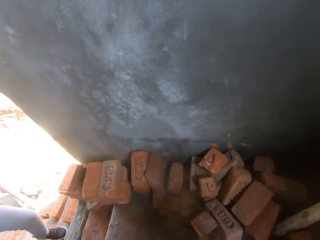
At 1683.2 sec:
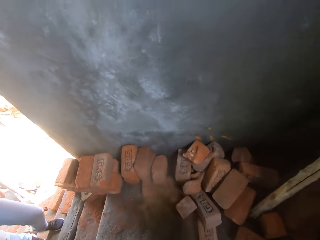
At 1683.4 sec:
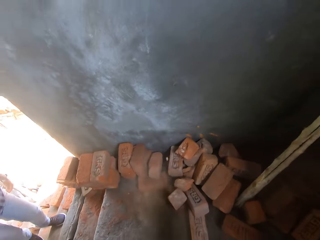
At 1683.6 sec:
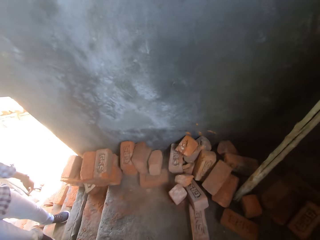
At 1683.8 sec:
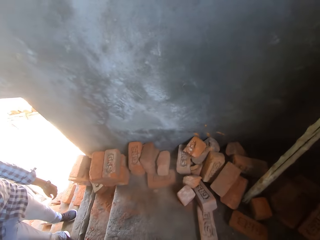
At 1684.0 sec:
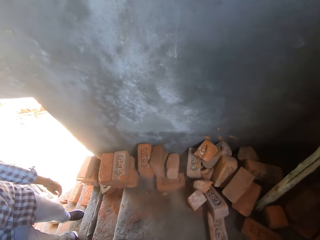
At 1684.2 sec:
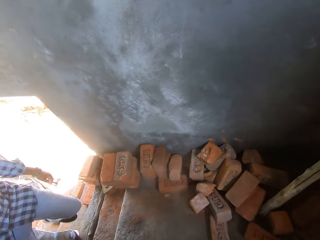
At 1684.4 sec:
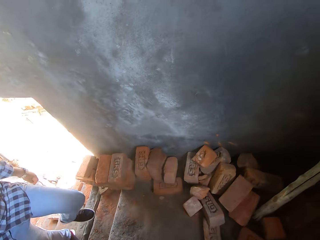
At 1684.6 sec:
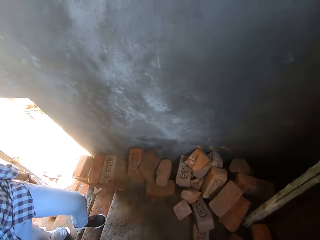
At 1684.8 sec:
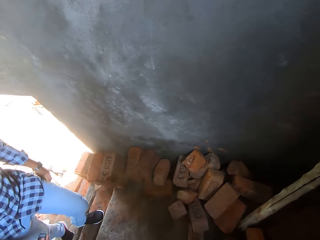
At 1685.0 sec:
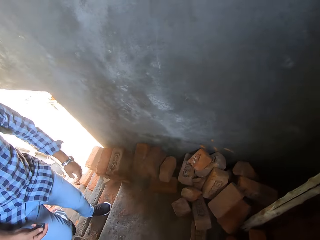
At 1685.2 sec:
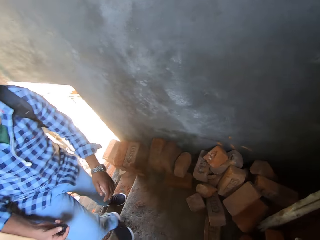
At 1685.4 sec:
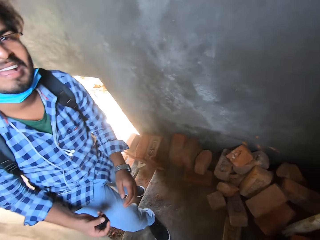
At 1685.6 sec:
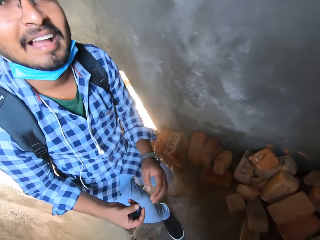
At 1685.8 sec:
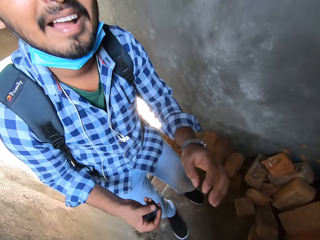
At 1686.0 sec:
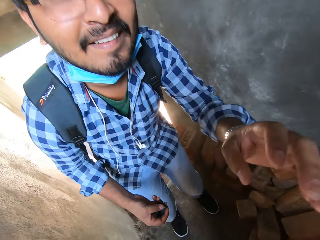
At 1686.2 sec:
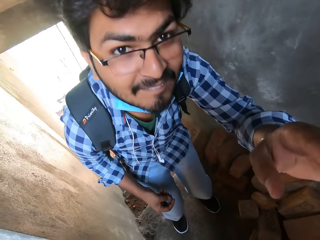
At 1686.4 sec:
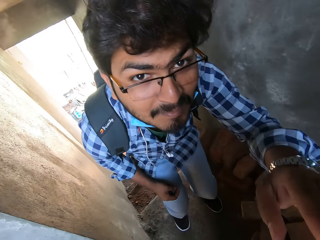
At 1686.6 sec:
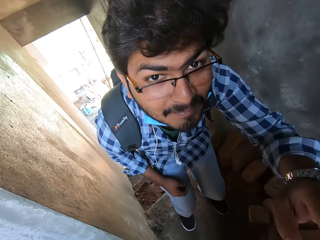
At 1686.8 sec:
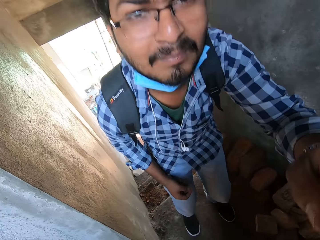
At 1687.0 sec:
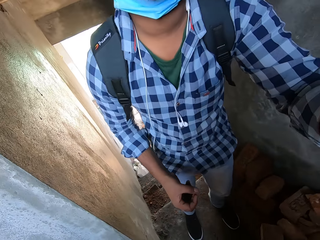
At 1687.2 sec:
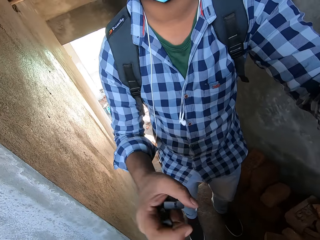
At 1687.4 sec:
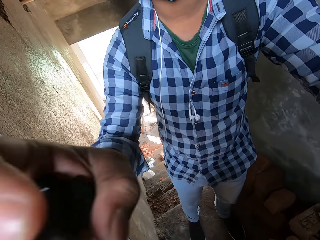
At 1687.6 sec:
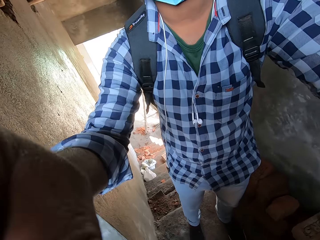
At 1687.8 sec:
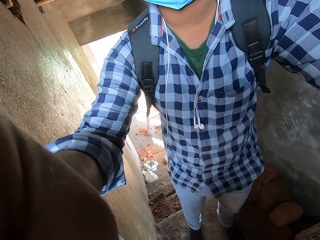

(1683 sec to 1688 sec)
The camera wearer pours the bricks down from the bucket. A person moves the left hand up. The person adjusts the camera on the camera wearer's head and moves the right hand to the camera.
